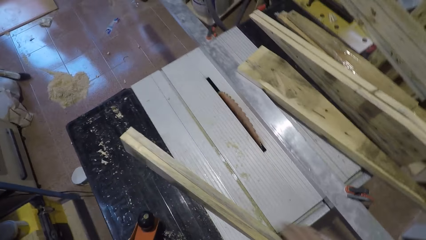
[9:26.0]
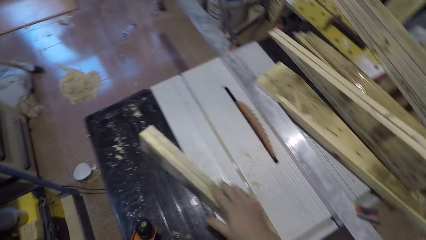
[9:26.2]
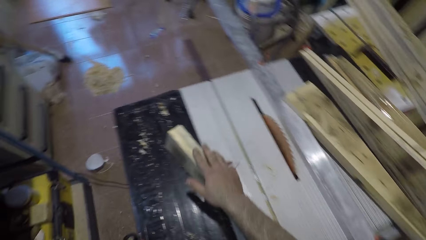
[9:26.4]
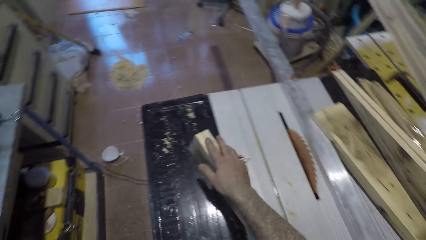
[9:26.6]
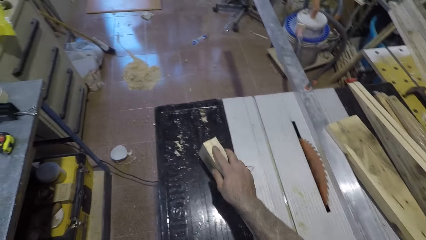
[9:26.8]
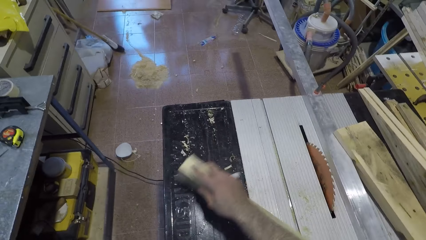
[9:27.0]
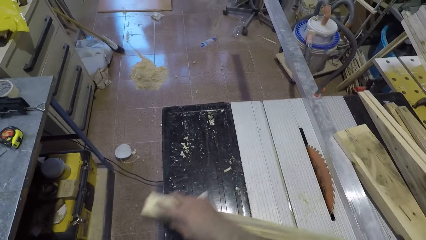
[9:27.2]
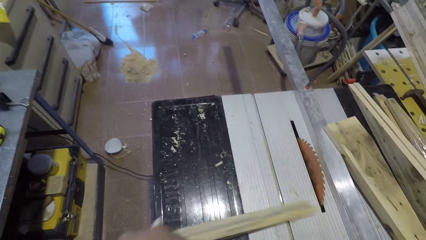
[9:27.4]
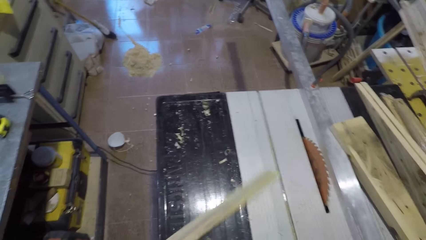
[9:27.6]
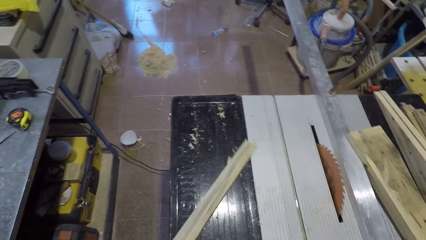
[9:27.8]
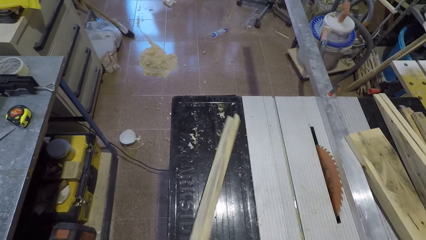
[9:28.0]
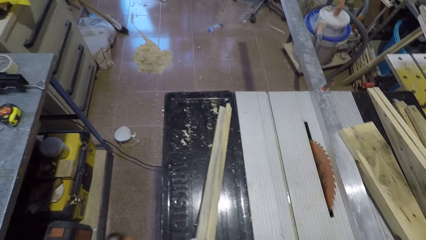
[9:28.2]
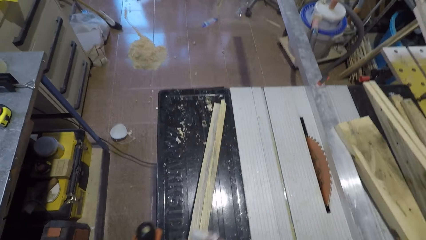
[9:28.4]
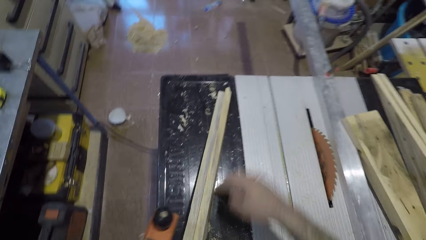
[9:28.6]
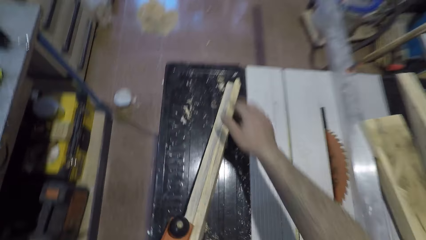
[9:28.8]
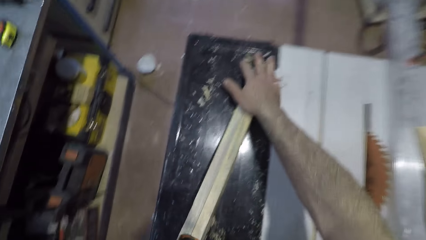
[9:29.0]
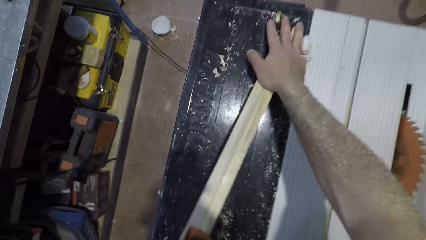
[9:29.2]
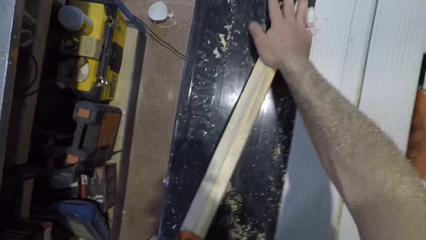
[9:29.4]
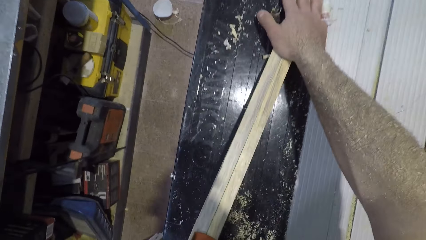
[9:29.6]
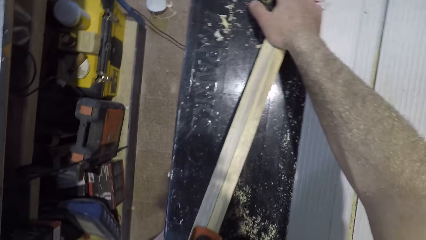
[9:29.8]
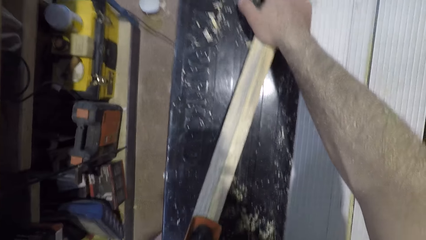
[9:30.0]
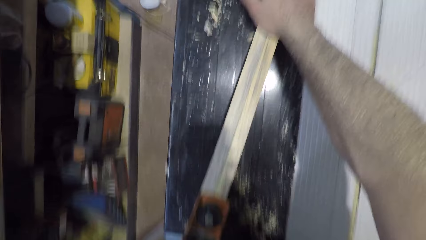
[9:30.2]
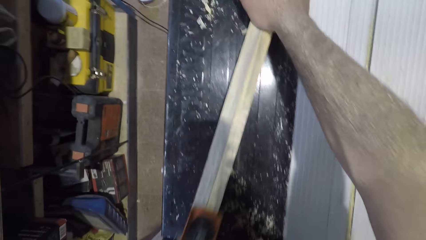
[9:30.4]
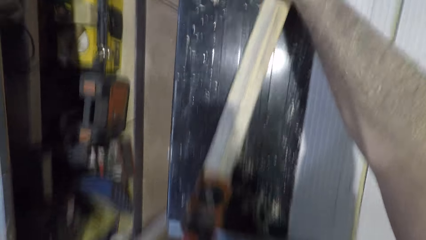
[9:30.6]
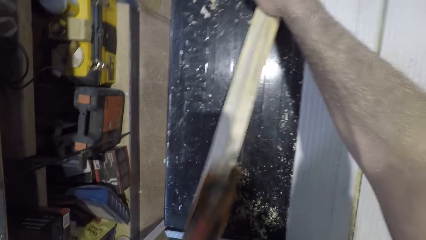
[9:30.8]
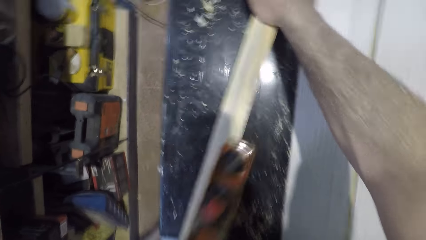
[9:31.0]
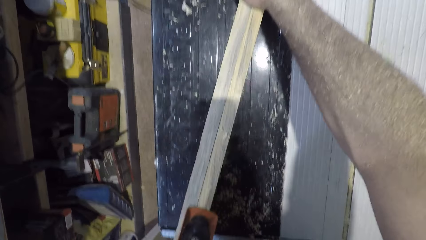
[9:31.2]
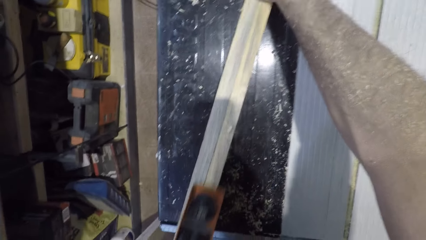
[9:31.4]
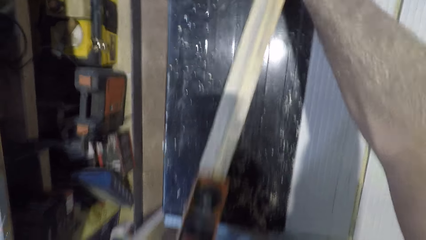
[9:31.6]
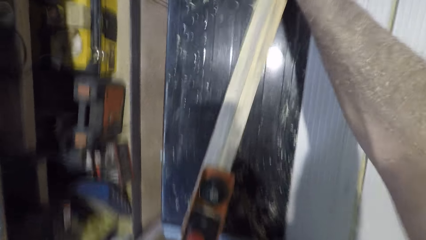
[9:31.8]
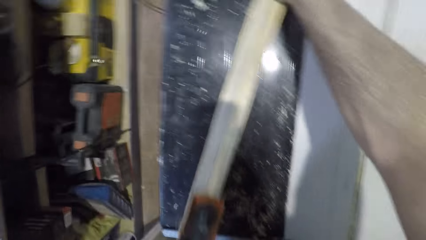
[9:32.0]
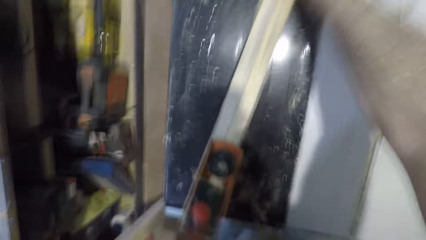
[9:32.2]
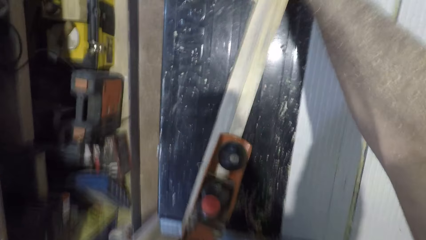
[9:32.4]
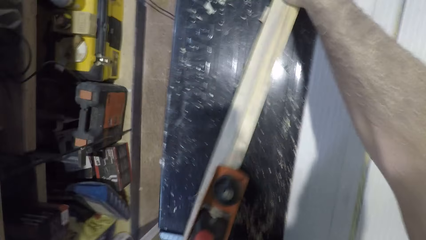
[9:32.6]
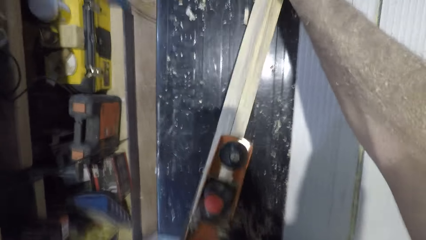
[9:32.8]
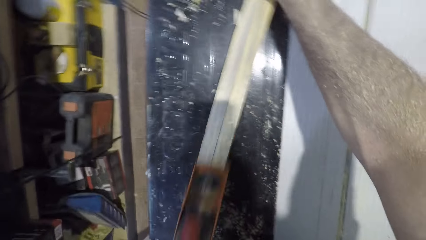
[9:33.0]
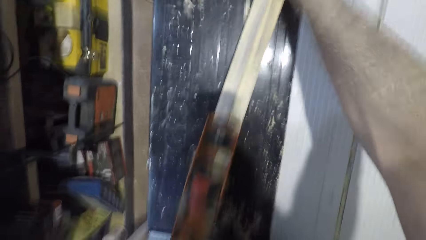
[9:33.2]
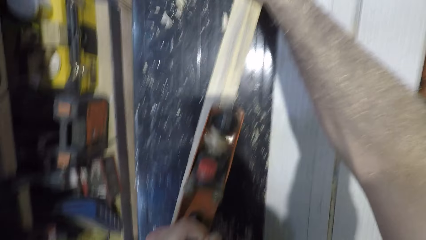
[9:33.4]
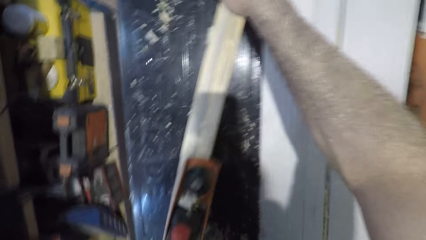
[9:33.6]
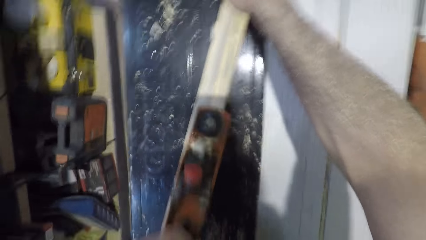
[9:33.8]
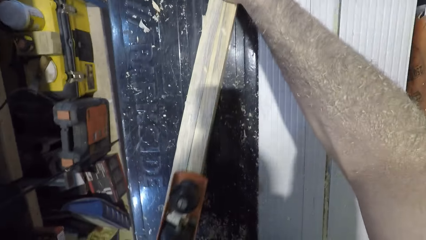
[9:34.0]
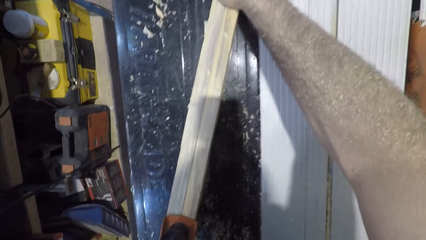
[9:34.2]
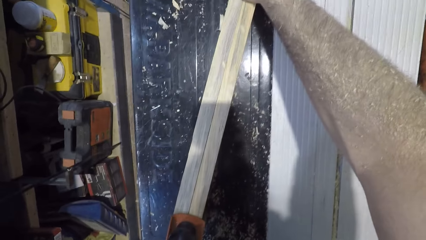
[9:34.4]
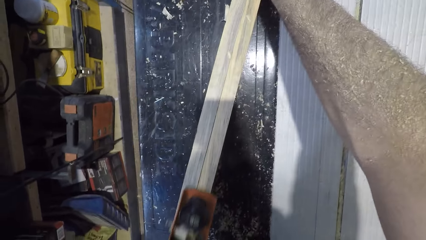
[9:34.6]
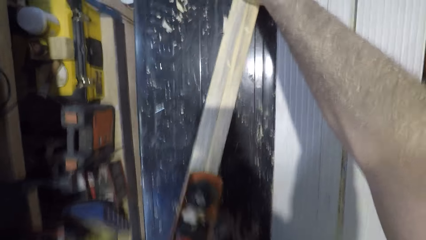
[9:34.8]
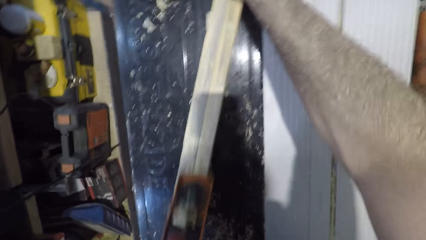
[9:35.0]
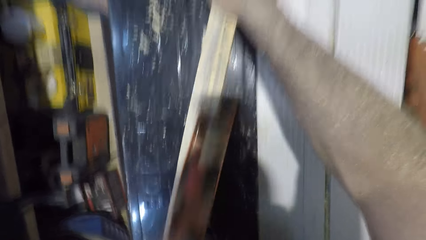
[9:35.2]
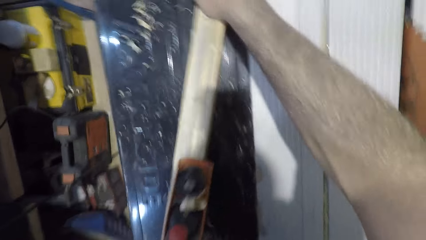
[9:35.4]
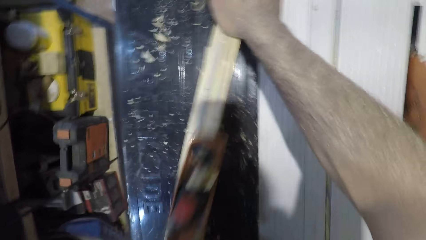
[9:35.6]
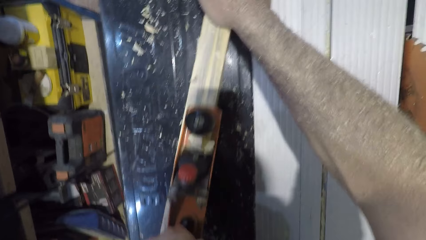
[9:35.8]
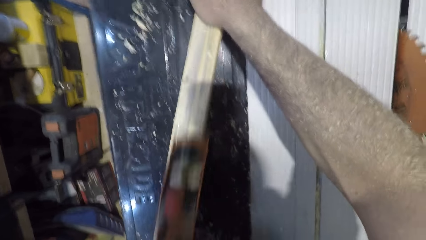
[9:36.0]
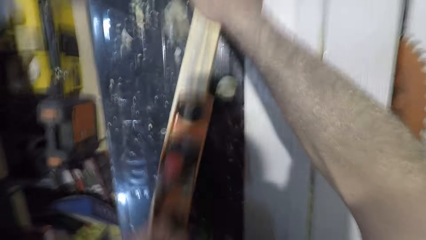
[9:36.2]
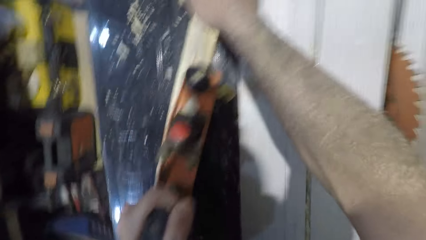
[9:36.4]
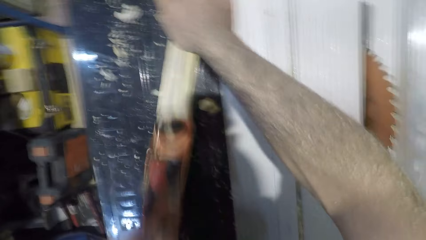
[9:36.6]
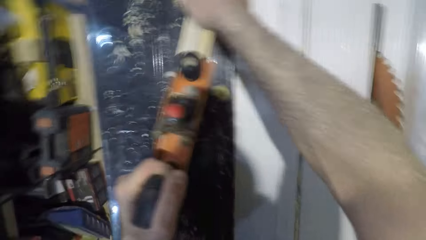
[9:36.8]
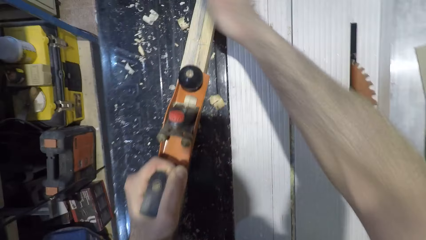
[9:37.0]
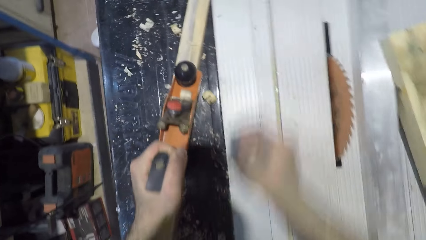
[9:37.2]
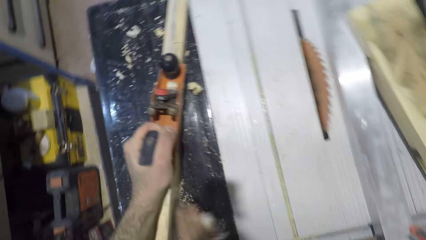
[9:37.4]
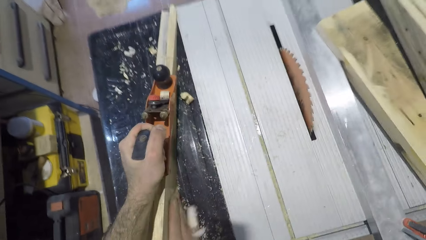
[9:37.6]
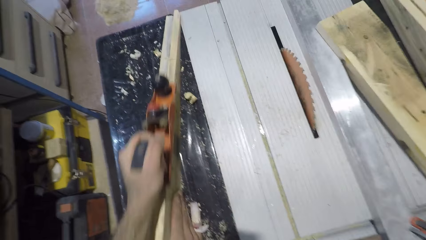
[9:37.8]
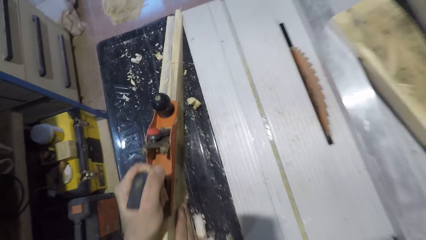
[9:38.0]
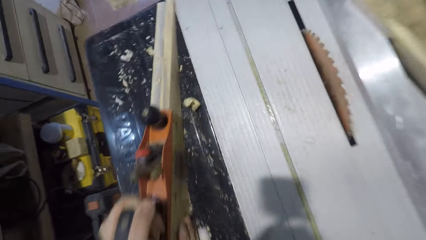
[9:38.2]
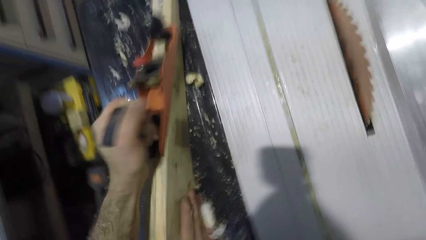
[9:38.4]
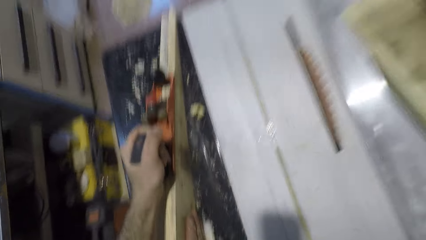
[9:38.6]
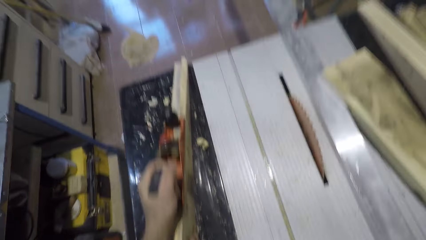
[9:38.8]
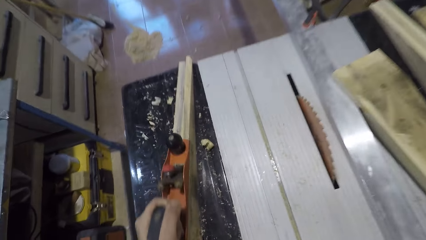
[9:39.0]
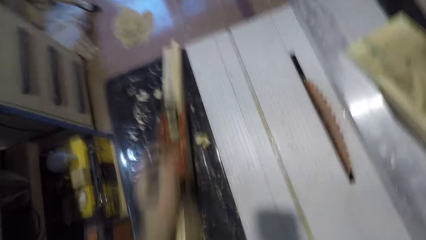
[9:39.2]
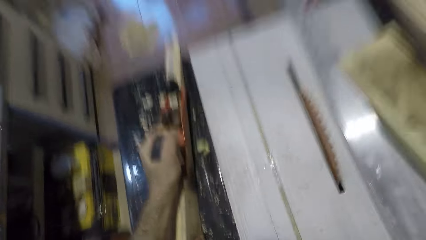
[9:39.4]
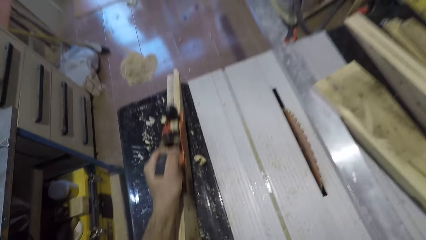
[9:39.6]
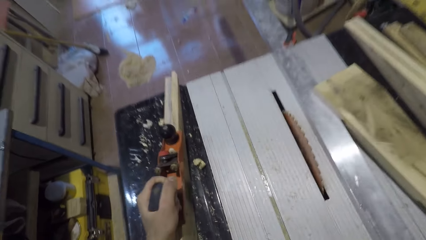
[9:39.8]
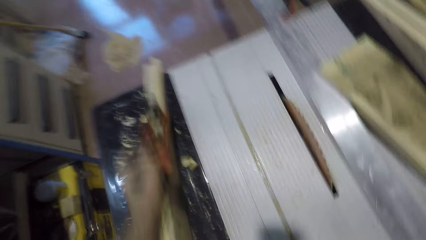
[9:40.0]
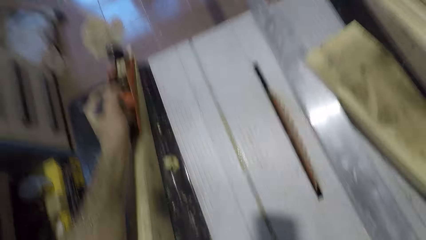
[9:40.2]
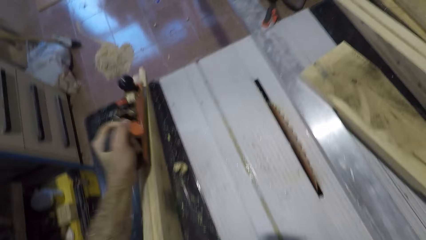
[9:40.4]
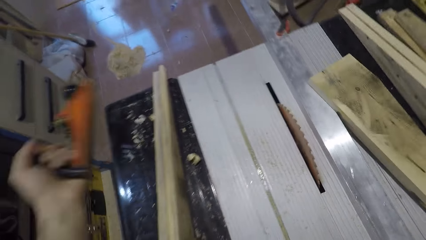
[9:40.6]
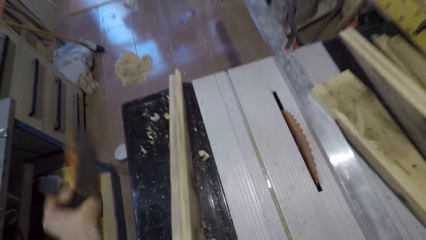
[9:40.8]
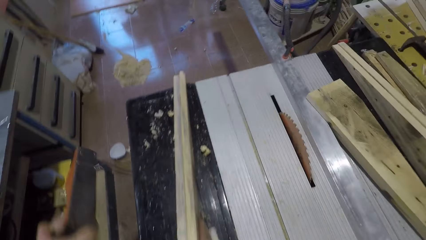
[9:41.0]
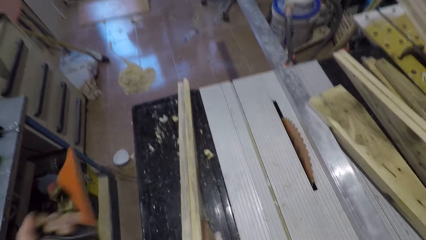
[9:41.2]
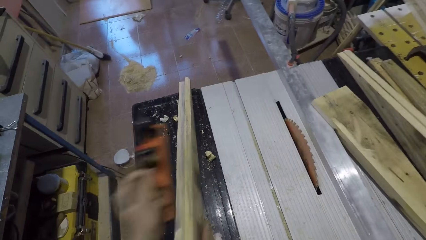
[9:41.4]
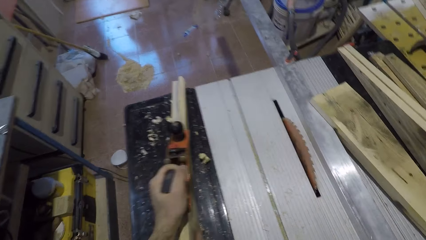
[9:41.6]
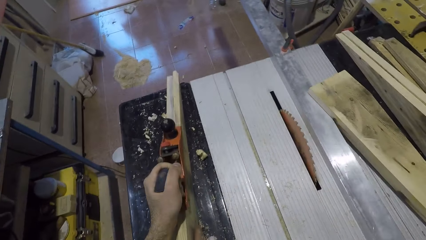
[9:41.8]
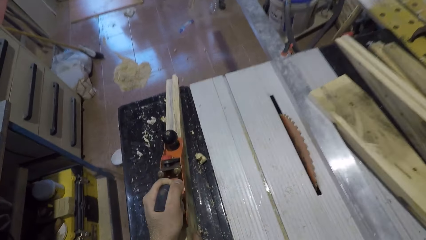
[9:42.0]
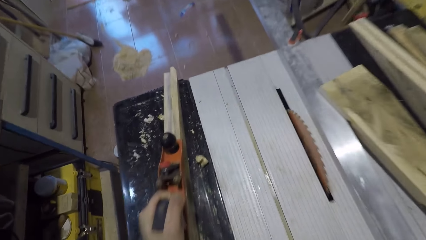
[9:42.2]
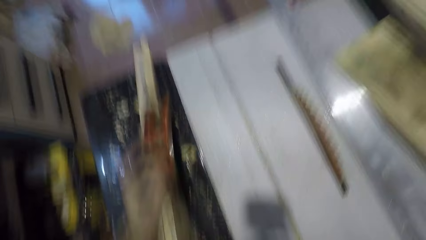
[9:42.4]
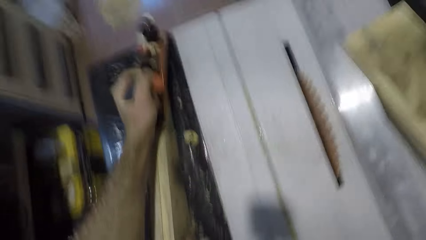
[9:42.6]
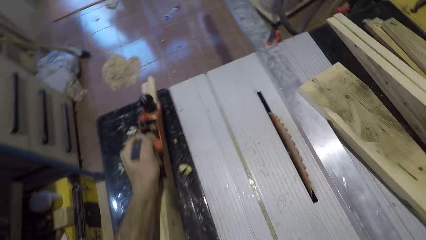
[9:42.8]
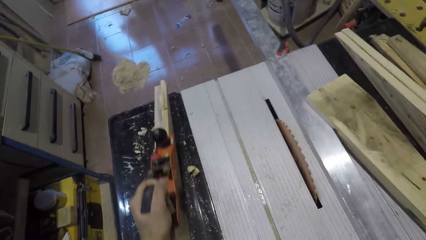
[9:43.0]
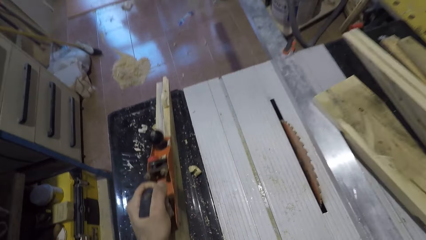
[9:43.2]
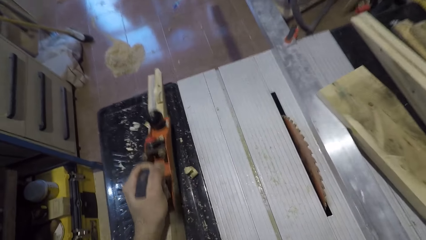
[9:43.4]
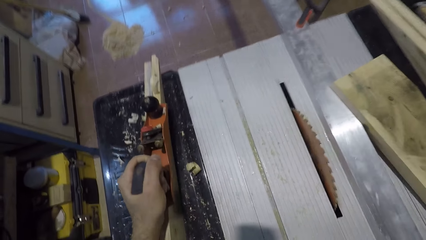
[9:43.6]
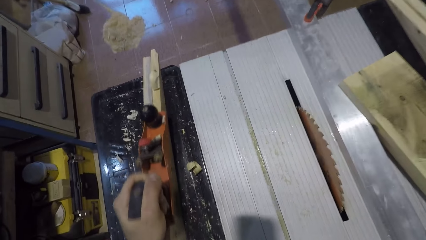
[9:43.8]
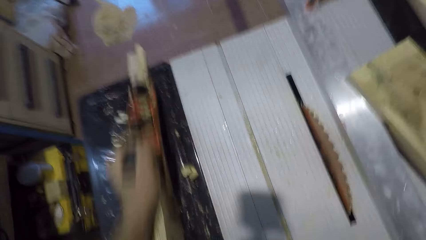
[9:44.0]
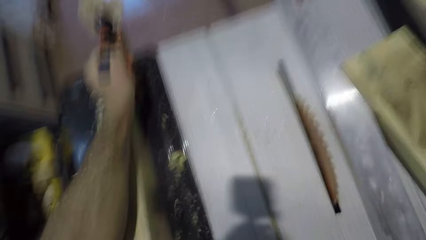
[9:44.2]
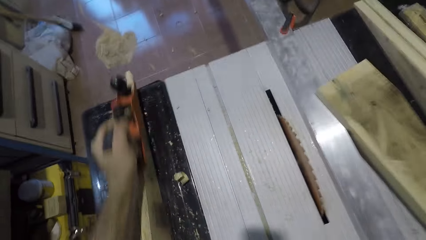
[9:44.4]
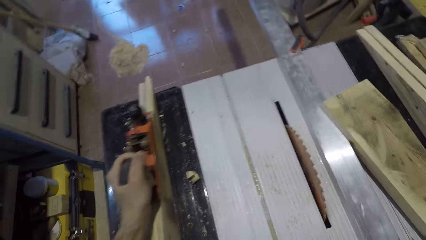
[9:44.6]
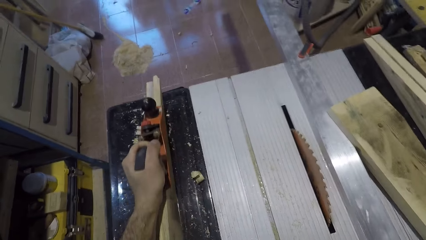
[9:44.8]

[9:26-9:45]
The camera wearer turns the wood around. They smoothen the piece of timber with a plane. They adjust the wood. They dust off the wood particles from the plane or wood planer. They smoothen the piece of timber with the plane.
